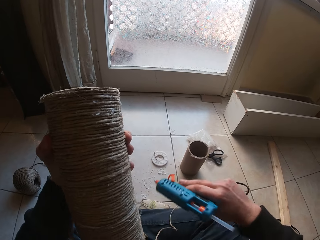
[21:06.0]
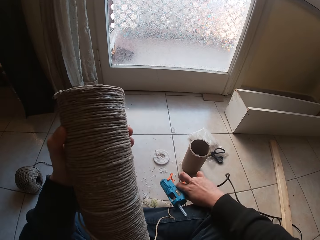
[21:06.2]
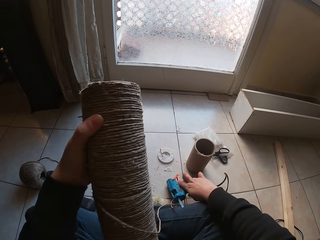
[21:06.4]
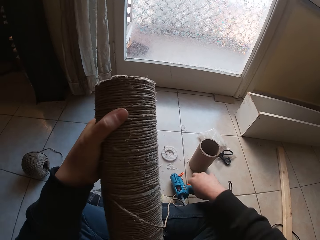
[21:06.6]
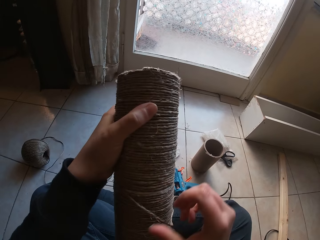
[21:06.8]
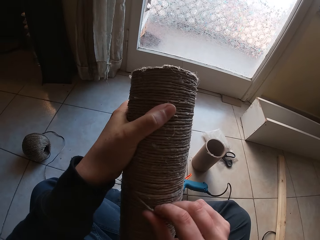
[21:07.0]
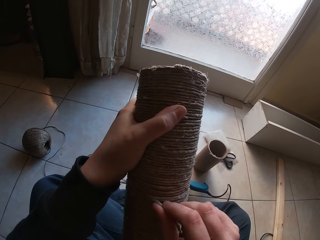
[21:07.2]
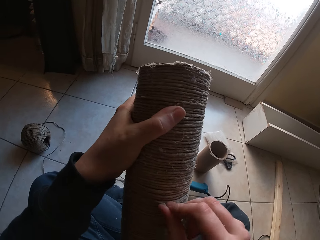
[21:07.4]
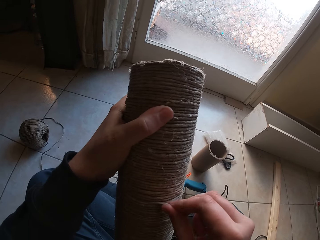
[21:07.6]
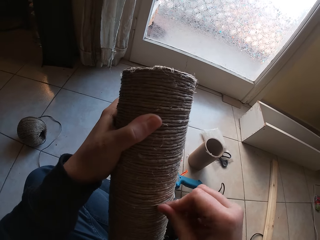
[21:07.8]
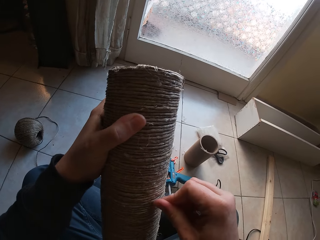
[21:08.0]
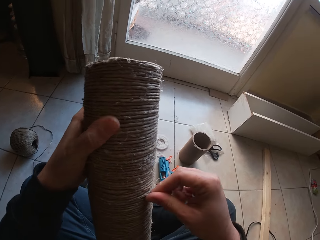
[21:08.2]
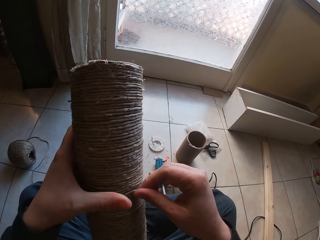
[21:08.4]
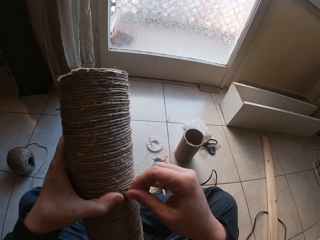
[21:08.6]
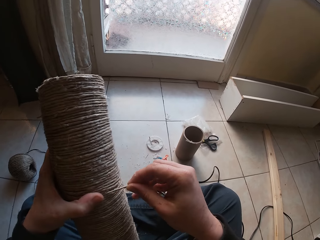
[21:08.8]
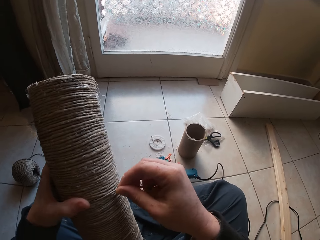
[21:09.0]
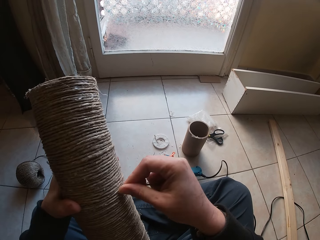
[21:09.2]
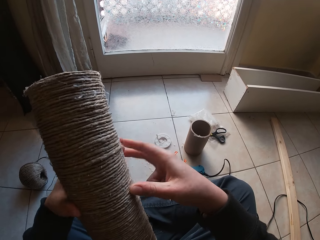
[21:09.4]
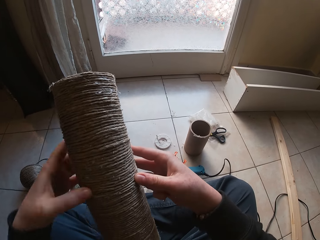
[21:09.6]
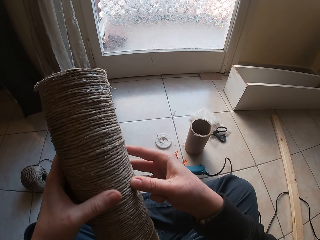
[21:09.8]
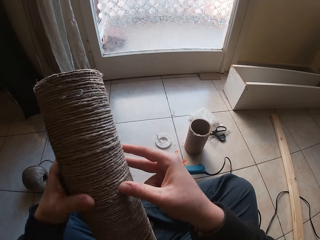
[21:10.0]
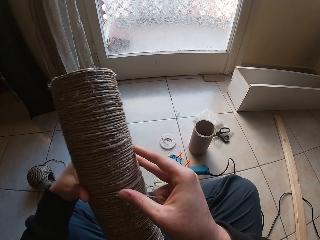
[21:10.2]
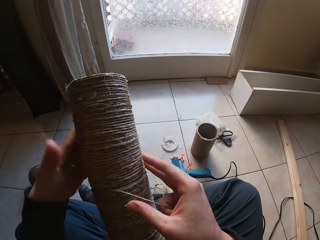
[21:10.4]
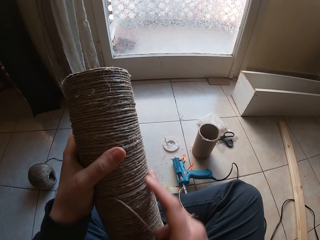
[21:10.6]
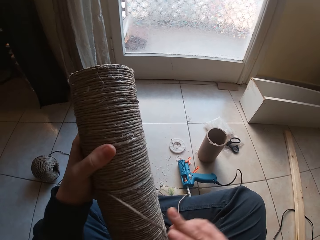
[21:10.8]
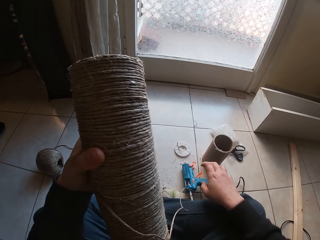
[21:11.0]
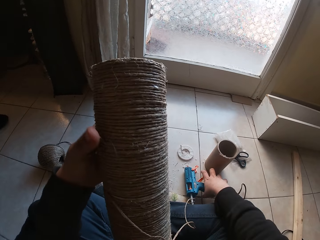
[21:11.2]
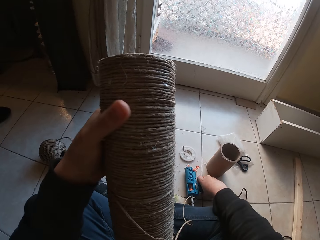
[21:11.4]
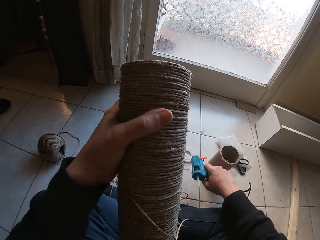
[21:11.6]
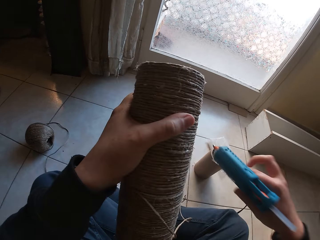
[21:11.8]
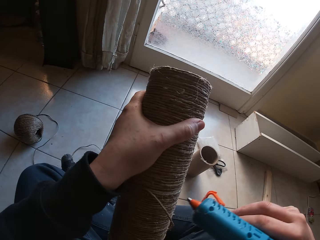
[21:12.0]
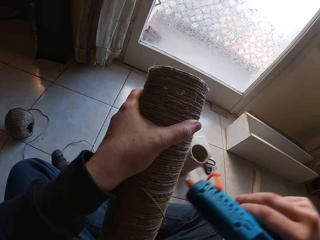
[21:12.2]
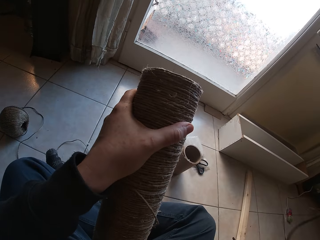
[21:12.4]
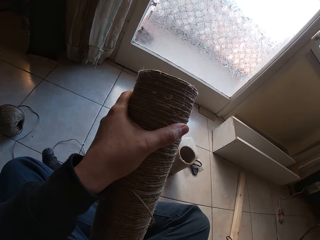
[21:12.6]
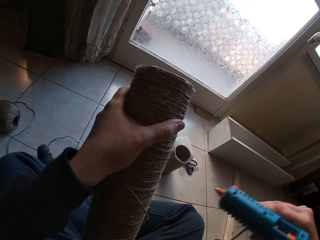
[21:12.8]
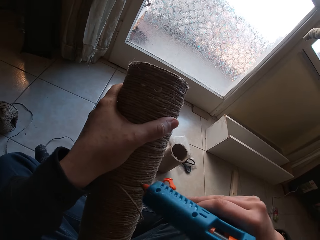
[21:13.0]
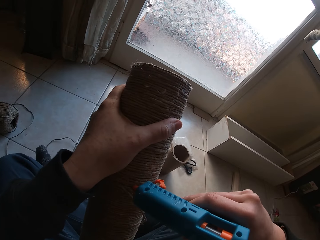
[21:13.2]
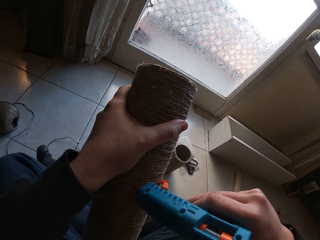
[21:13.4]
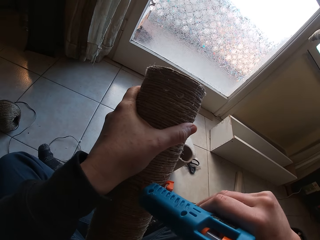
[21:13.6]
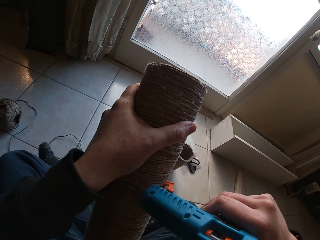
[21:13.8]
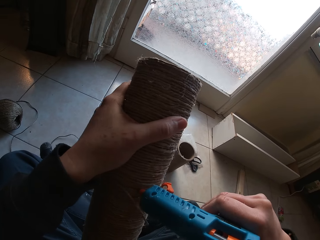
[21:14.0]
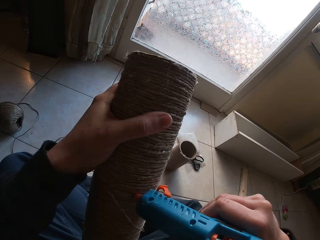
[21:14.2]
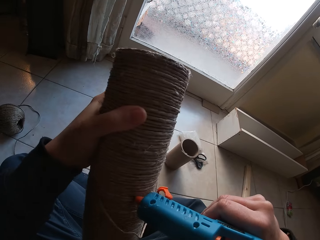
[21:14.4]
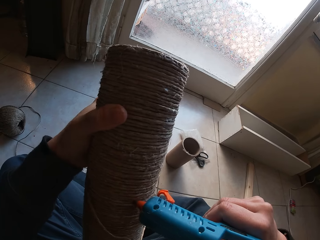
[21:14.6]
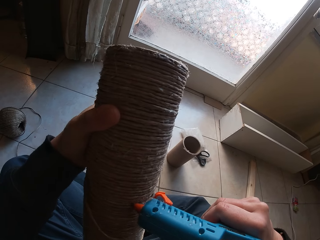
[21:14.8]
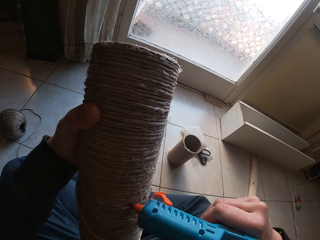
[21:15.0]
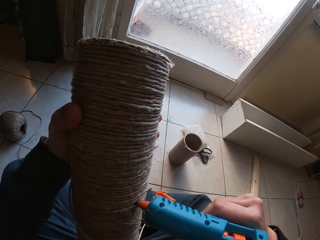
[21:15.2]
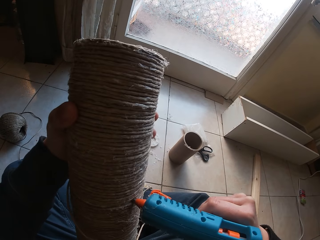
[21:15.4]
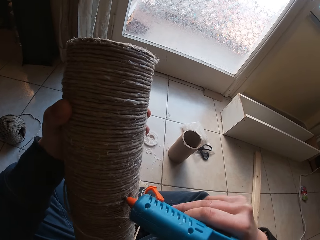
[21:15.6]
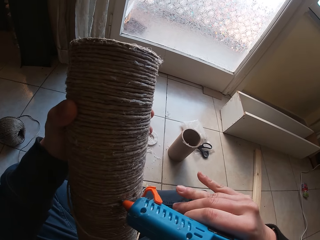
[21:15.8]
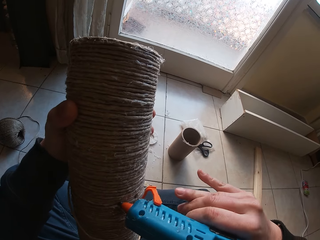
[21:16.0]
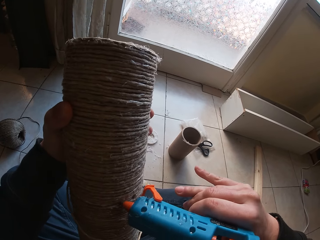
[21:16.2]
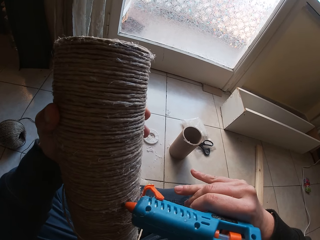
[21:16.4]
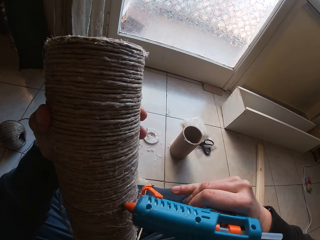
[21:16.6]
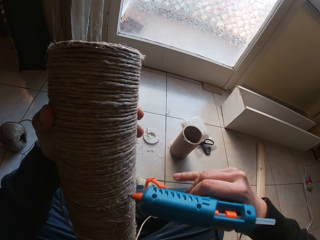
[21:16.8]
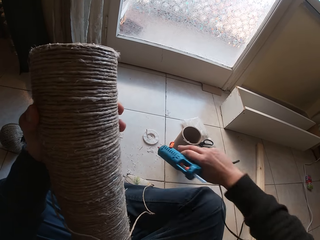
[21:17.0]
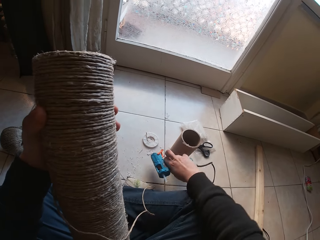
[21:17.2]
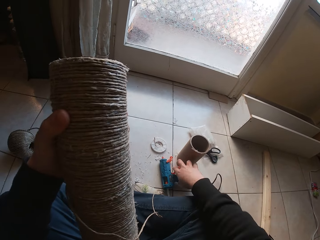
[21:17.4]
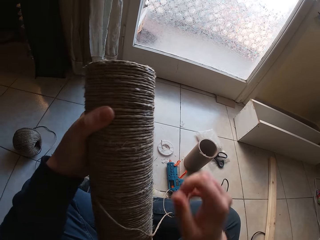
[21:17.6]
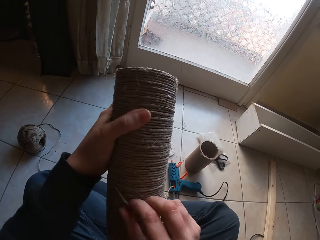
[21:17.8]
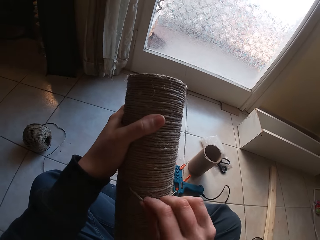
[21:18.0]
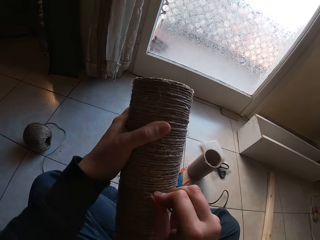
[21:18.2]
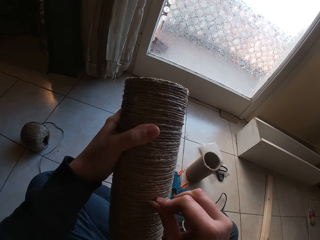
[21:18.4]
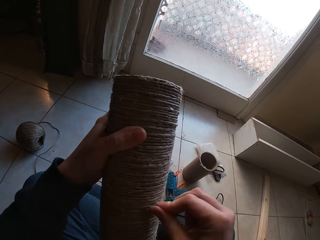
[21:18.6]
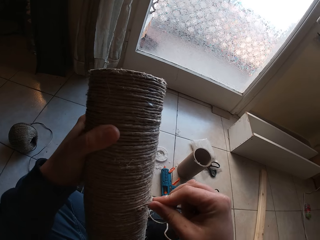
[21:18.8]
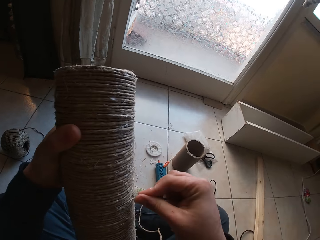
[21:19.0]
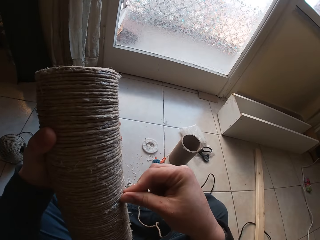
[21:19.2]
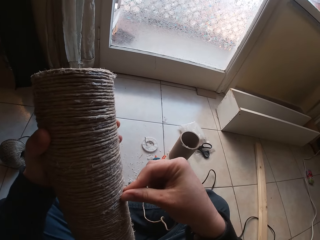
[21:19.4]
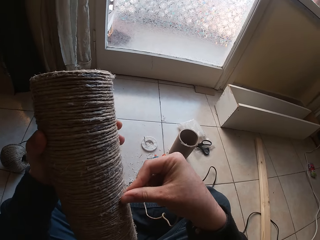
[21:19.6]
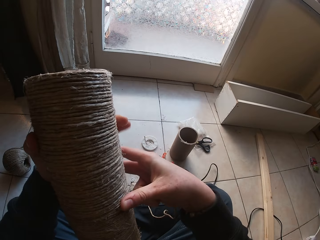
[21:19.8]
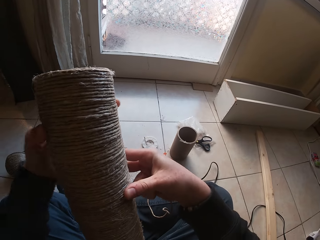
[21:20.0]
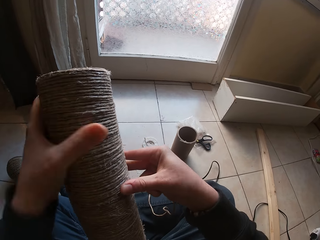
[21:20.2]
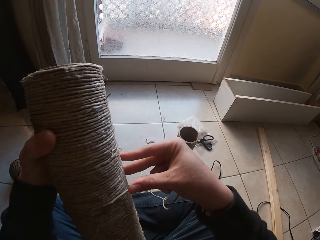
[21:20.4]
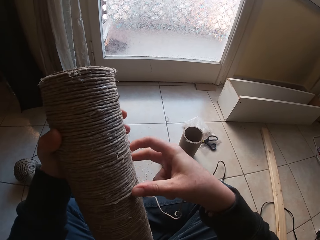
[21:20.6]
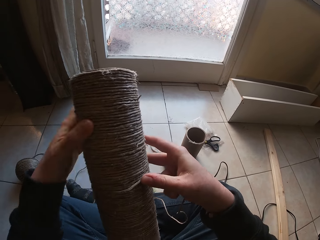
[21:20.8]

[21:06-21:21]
The camera wearer places the glue gun on the floor with his right hand. He wraps the twine on the cardboard tubes with his right hand. He picks the glue gun from the floor with his right hand. He adjusts the glue gun. He applies glue on the cardboard tubes from the glue gun in his right hand. He places the glue gun on the floor with his right hand. He wraps the twine on the cardboard tubes with his right hand.

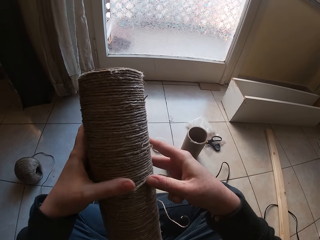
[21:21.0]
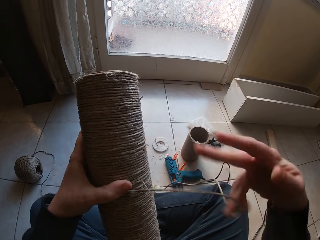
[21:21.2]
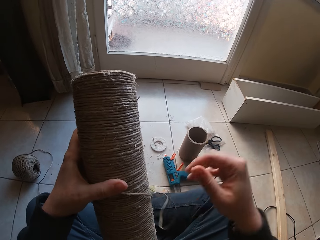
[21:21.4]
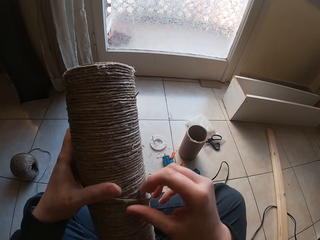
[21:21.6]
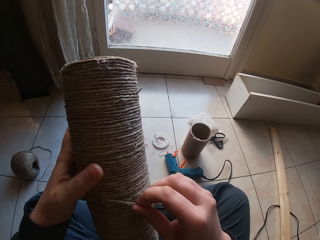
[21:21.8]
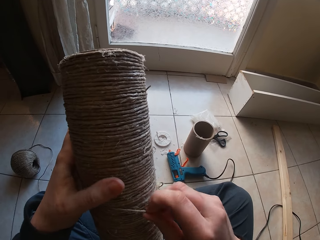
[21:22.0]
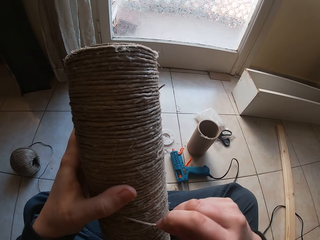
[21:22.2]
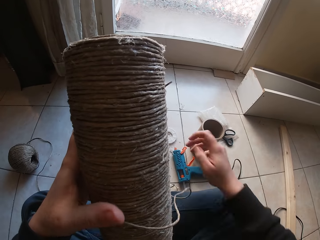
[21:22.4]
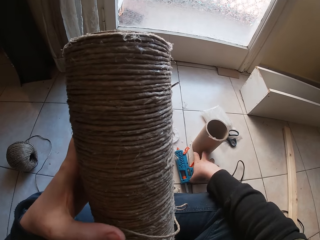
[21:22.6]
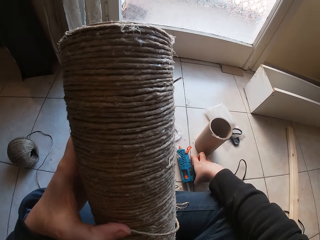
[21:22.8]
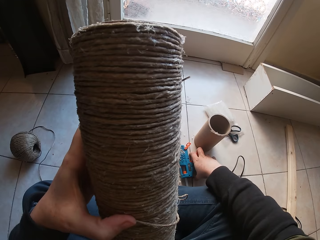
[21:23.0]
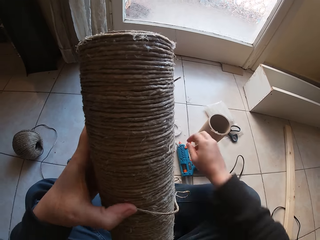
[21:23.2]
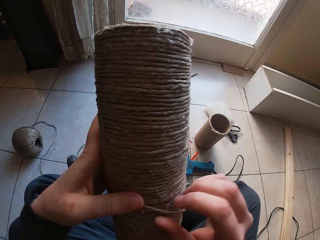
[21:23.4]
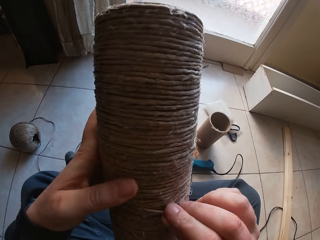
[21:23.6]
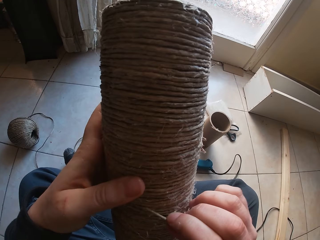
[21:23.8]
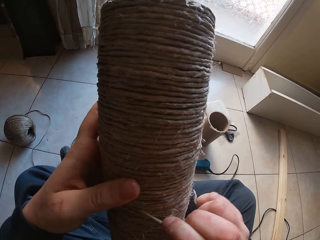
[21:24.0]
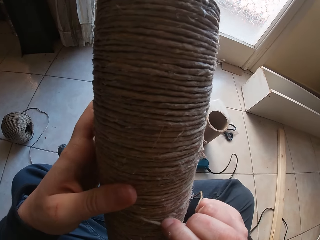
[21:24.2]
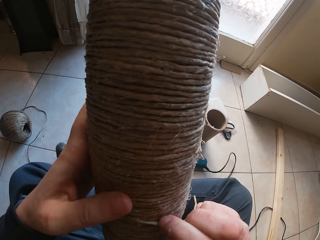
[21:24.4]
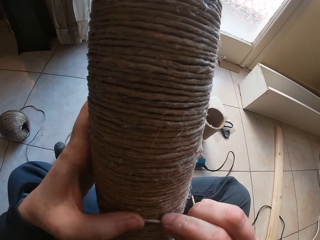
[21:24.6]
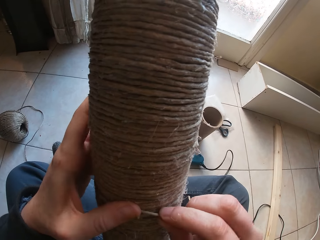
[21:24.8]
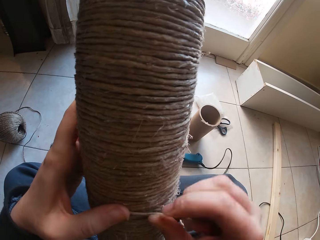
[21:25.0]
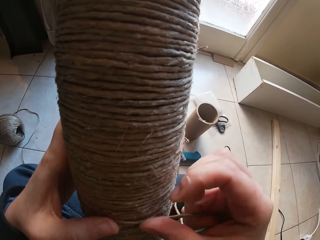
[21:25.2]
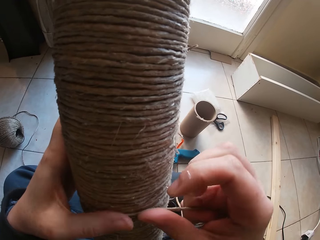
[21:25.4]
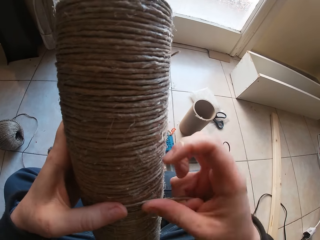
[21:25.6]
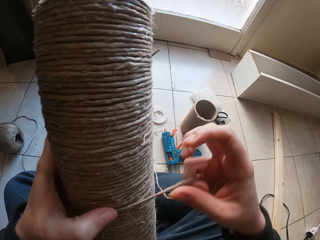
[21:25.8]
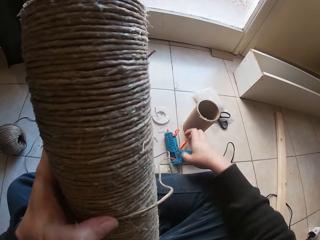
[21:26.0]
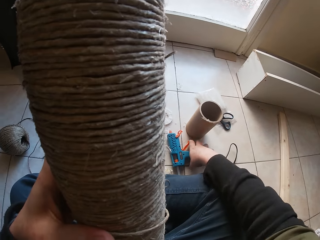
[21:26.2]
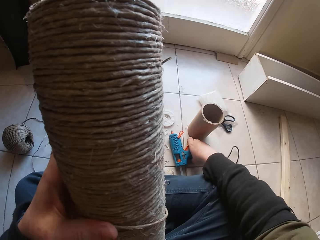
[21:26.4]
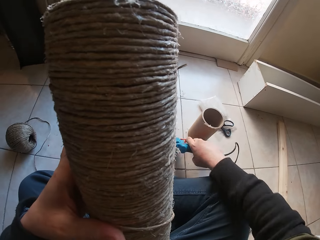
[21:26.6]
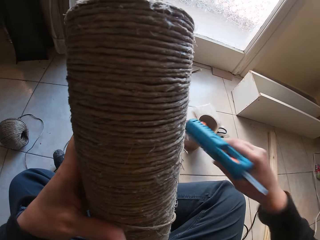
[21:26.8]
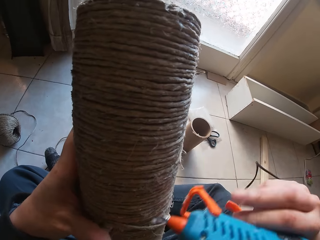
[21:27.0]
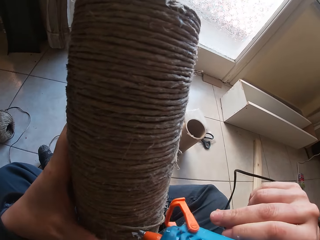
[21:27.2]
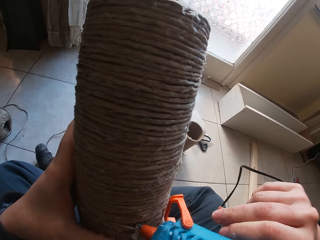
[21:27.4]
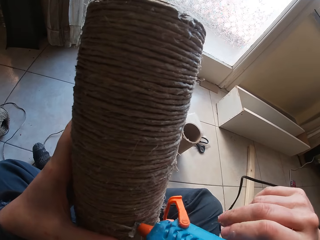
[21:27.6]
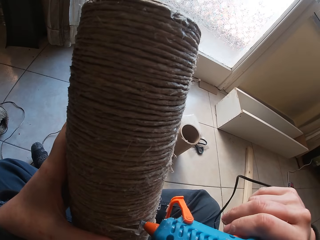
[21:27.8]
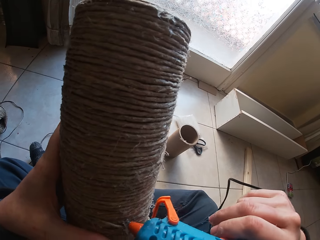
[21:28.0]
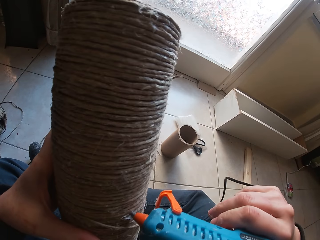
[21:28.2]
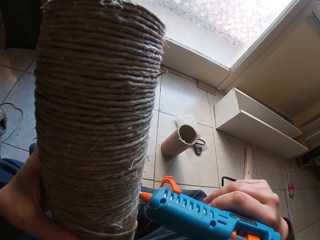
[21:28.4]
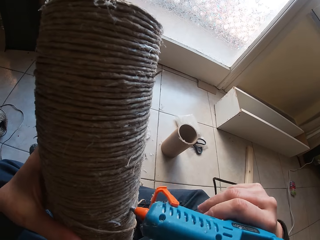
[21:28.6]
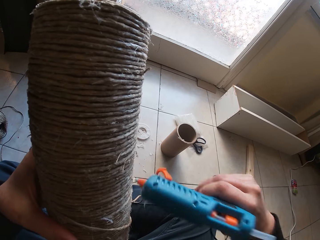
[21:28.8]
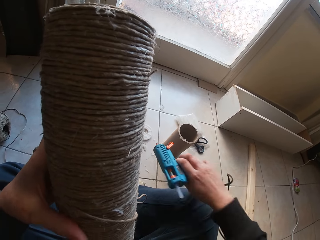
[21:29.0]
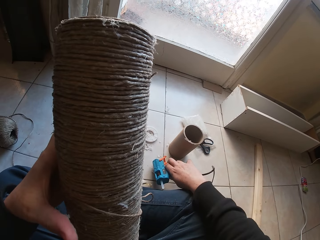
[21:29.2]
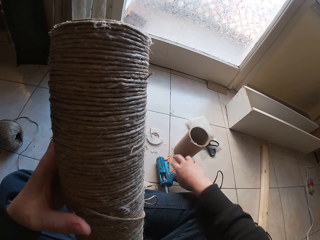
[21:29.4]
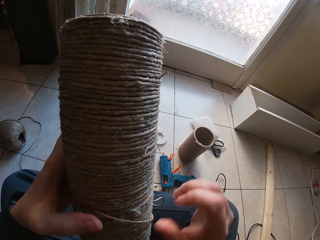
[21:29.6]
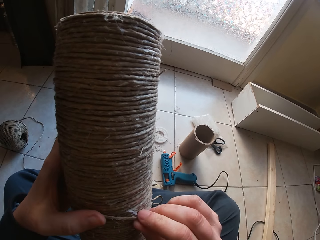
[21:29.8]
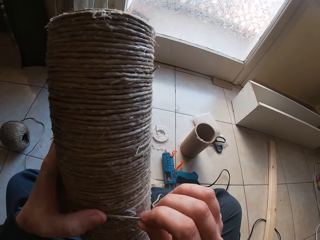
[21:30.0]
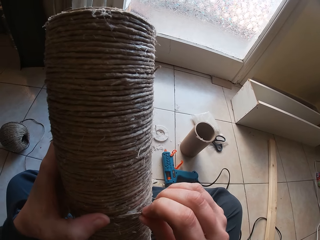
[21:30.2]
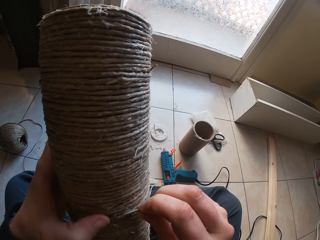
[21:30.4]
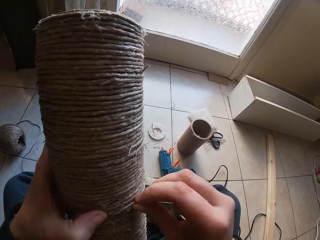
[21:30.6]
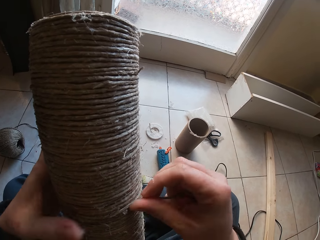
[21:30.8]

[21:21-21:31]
The camera wearer stretches the hand towards the glue gun. He coils the rope or twine on the roll tube or cardboard tubes. He picks the glue gun from the floor with his right hand. He applies glue on the cardboard tubes from the glue gun in his right hand. He places the glue gun on the floor with his right hand. He wraps the twine on the cardboard tubes with his right hand.
